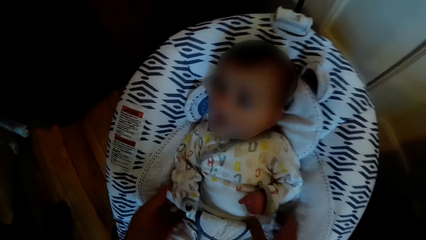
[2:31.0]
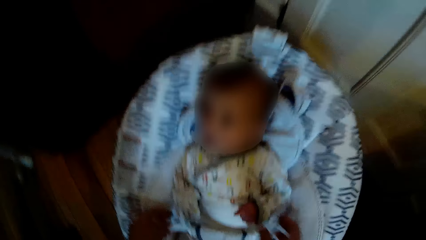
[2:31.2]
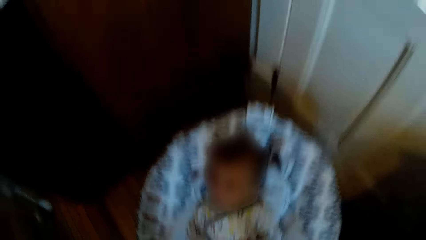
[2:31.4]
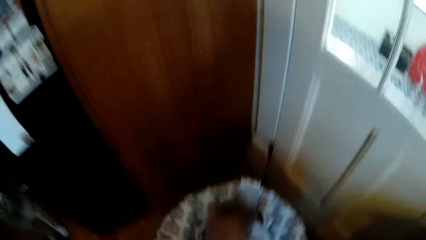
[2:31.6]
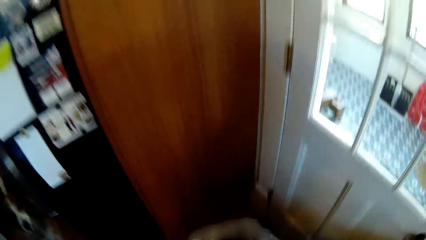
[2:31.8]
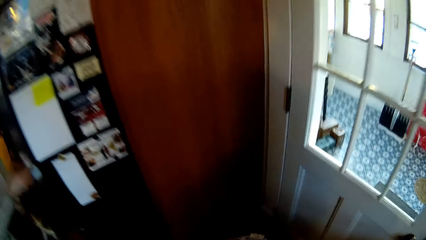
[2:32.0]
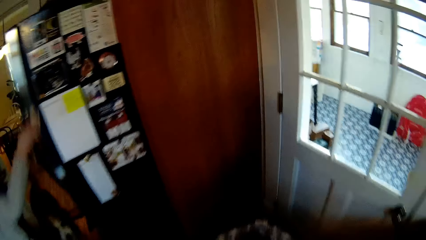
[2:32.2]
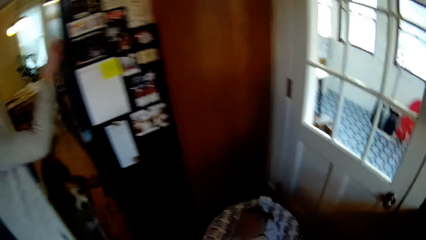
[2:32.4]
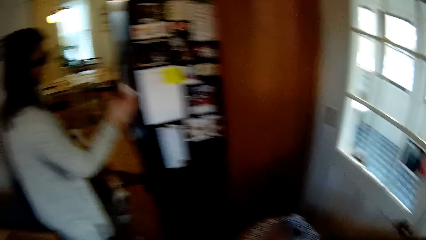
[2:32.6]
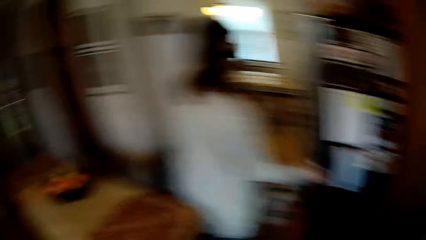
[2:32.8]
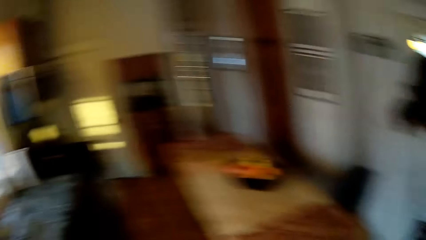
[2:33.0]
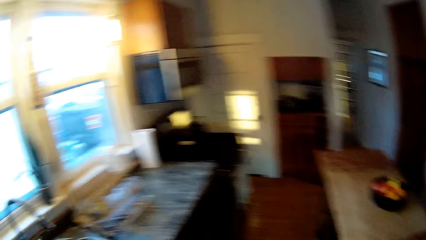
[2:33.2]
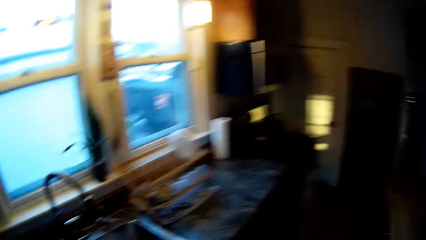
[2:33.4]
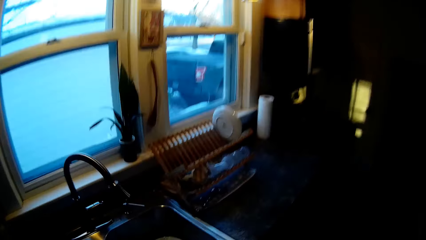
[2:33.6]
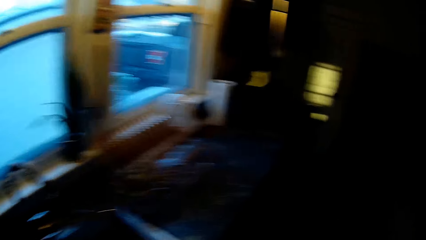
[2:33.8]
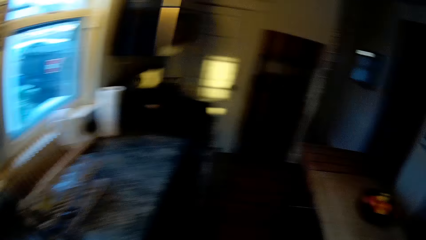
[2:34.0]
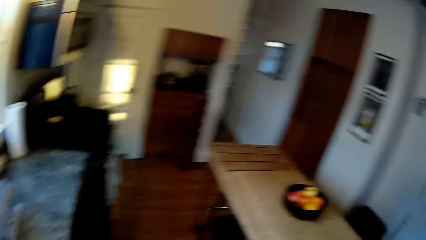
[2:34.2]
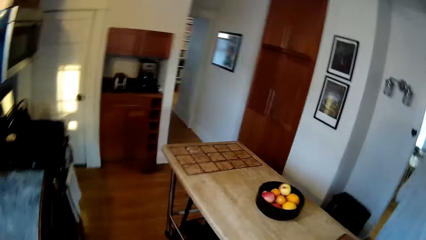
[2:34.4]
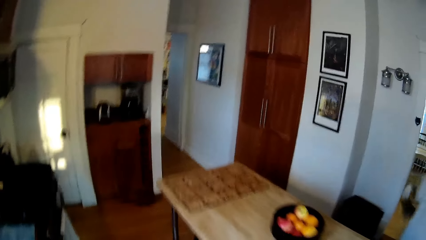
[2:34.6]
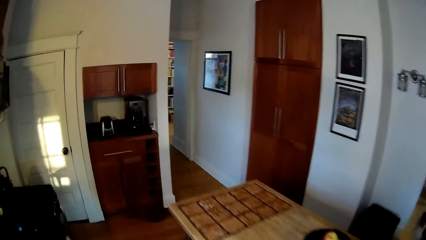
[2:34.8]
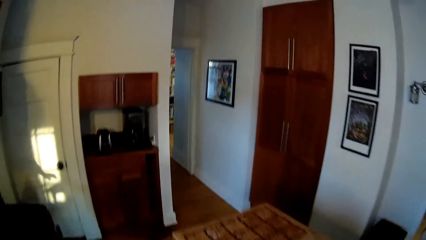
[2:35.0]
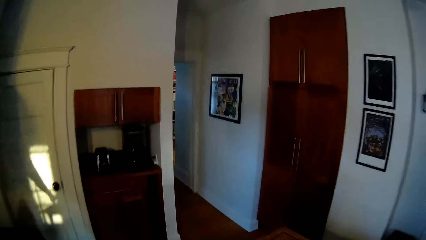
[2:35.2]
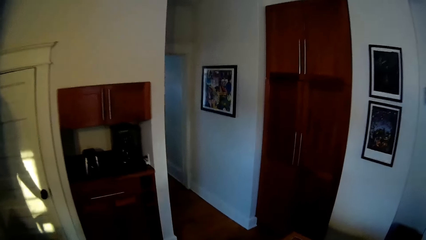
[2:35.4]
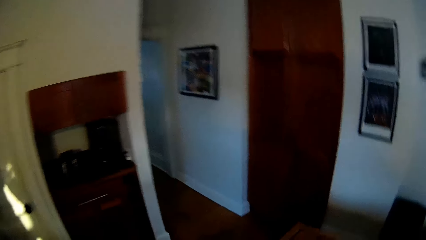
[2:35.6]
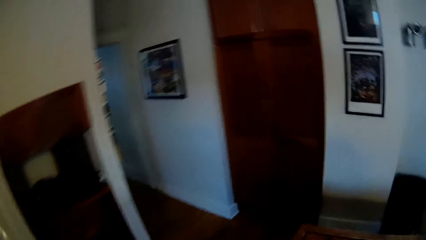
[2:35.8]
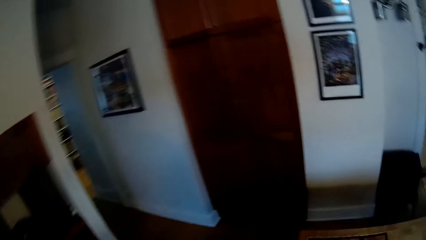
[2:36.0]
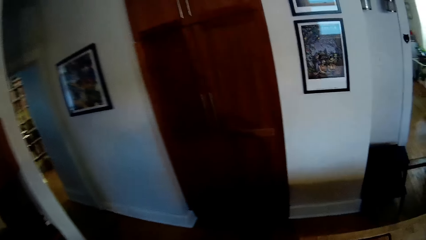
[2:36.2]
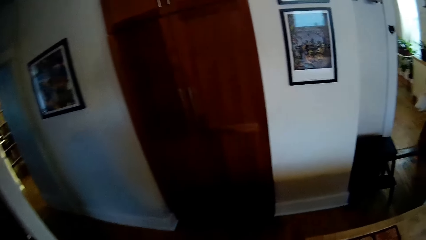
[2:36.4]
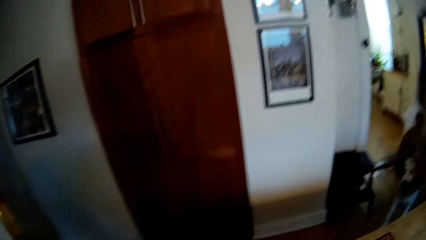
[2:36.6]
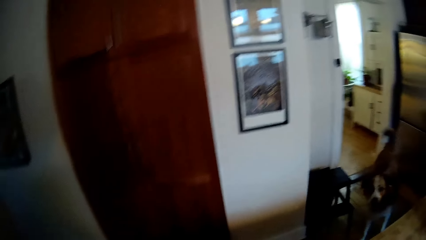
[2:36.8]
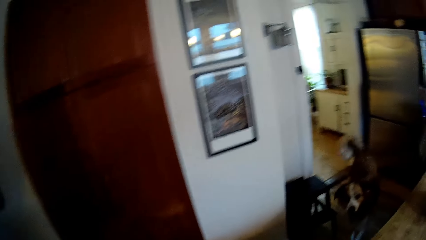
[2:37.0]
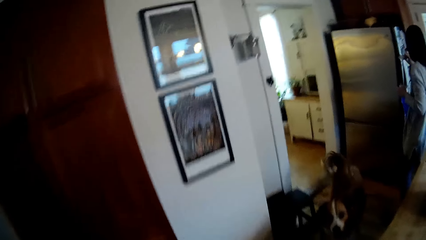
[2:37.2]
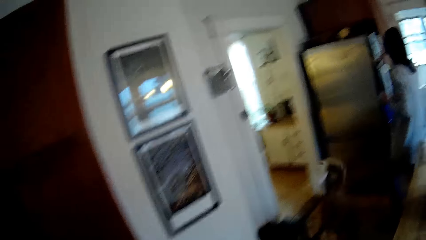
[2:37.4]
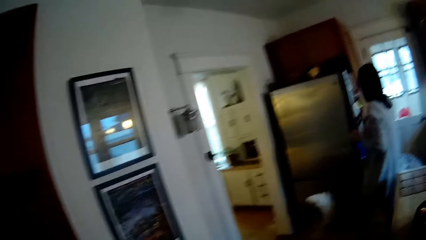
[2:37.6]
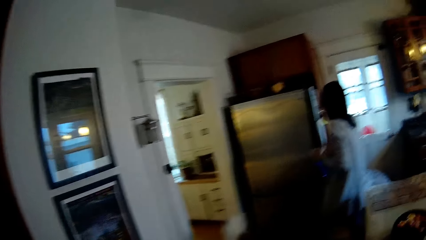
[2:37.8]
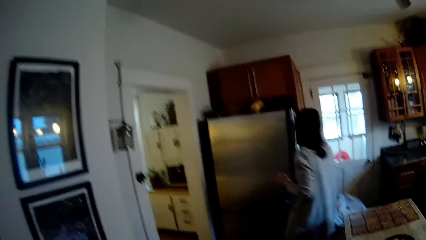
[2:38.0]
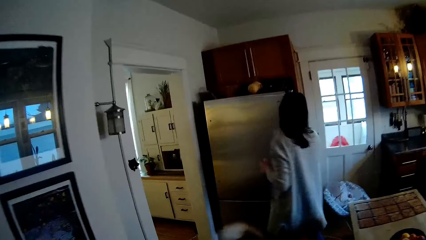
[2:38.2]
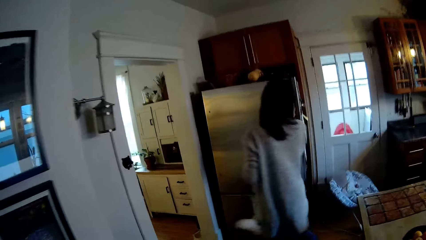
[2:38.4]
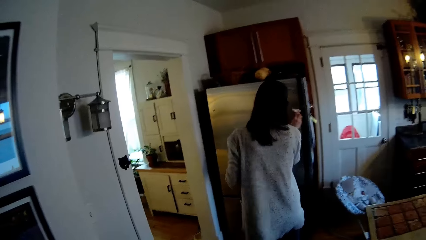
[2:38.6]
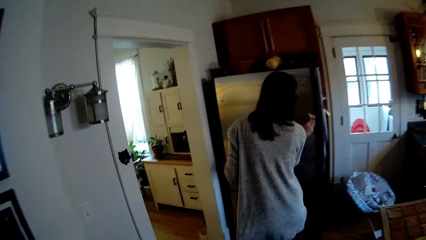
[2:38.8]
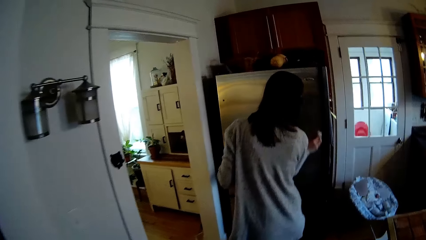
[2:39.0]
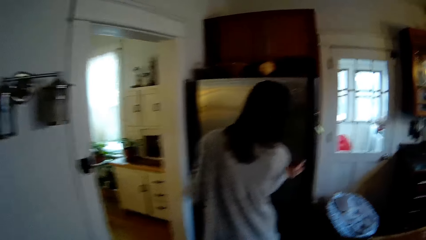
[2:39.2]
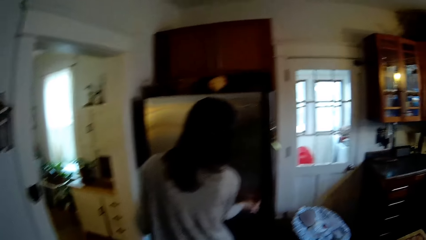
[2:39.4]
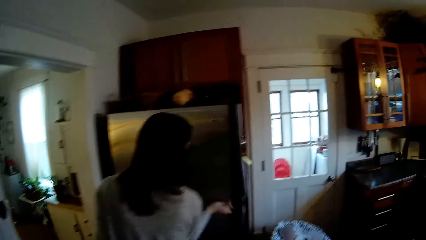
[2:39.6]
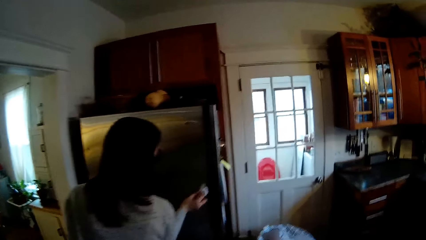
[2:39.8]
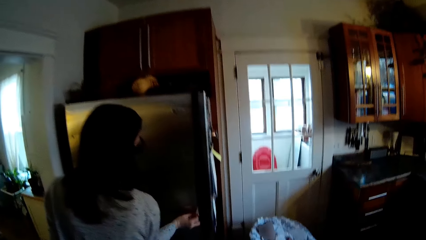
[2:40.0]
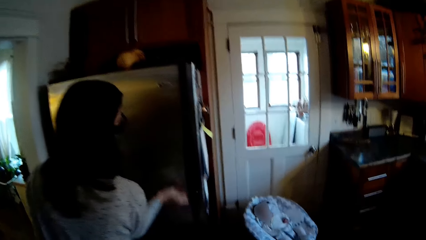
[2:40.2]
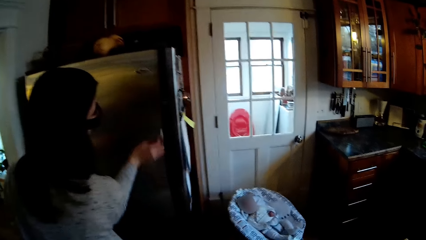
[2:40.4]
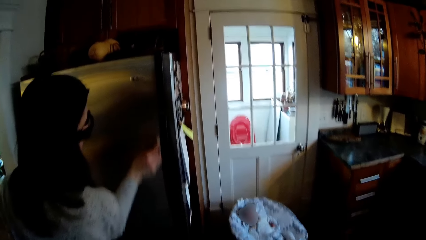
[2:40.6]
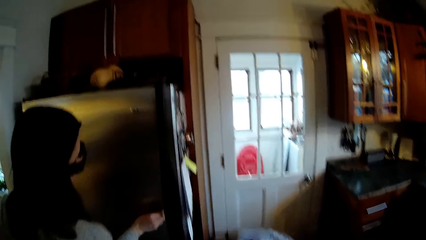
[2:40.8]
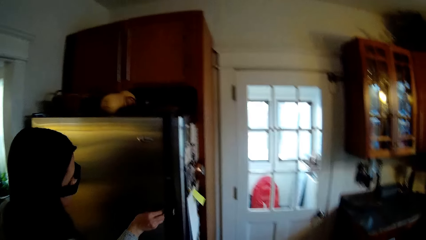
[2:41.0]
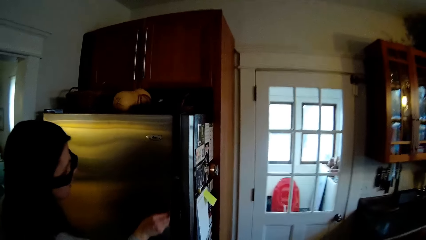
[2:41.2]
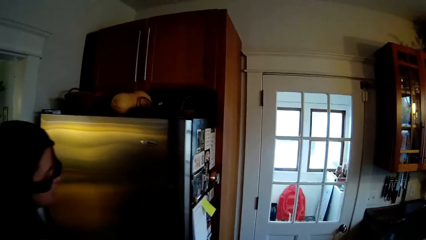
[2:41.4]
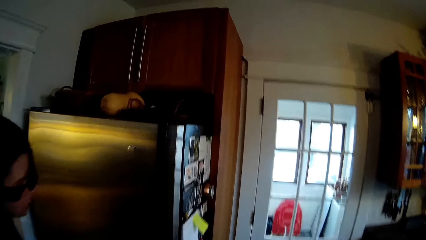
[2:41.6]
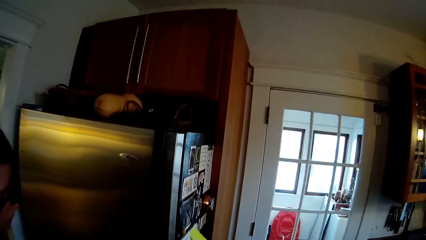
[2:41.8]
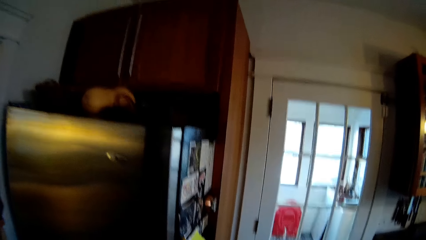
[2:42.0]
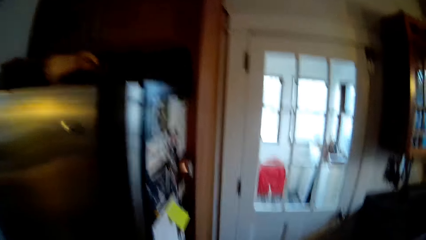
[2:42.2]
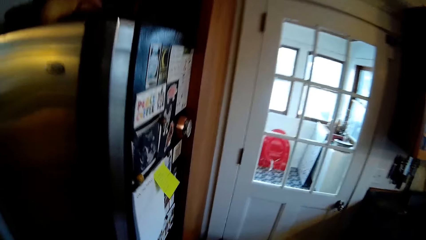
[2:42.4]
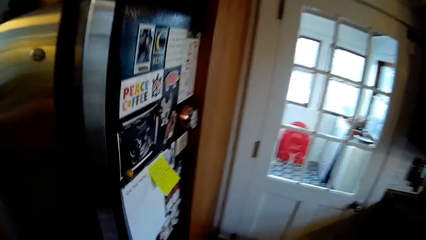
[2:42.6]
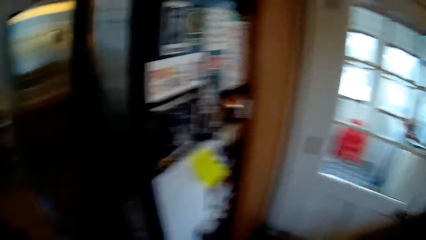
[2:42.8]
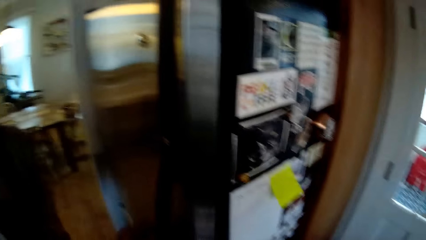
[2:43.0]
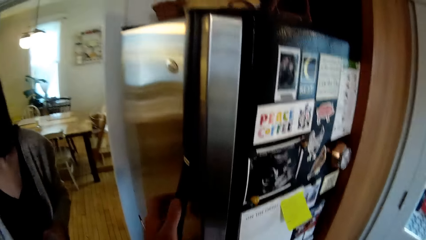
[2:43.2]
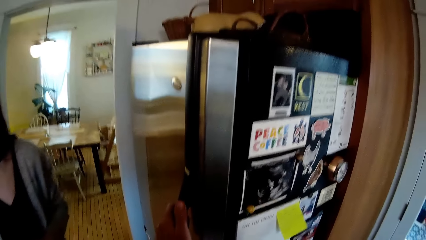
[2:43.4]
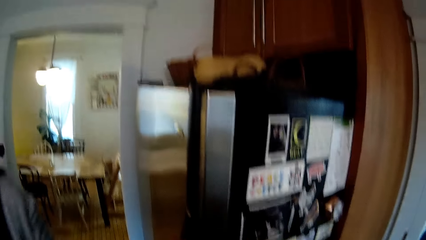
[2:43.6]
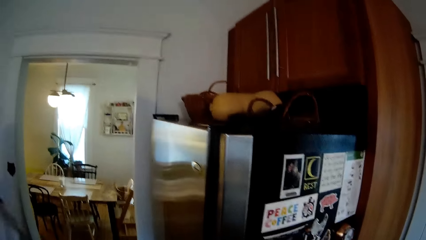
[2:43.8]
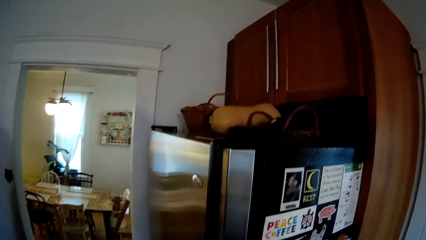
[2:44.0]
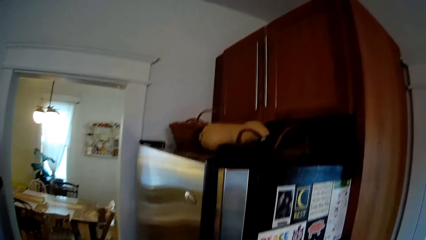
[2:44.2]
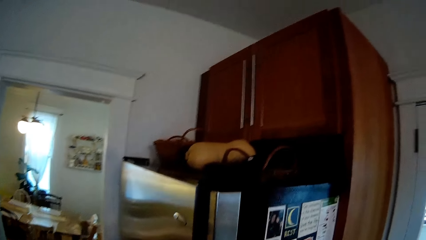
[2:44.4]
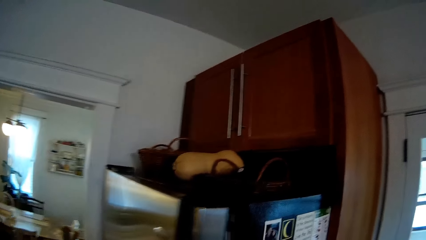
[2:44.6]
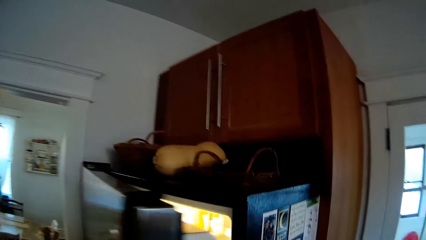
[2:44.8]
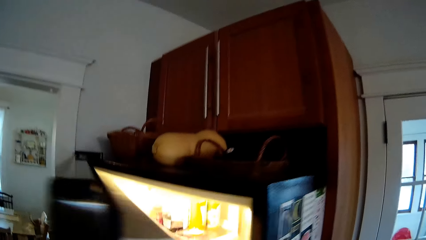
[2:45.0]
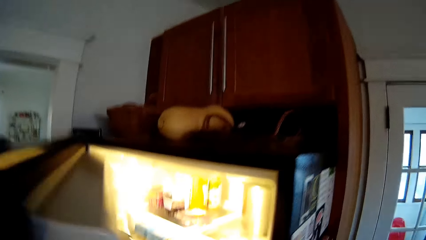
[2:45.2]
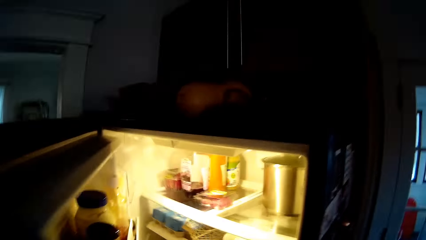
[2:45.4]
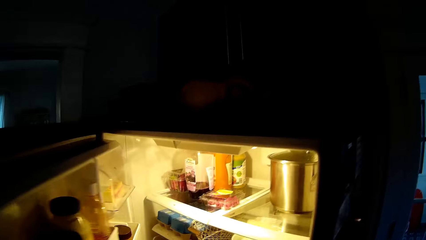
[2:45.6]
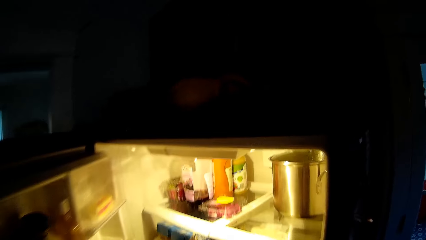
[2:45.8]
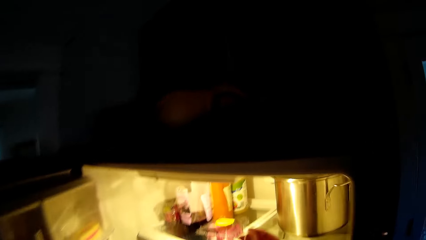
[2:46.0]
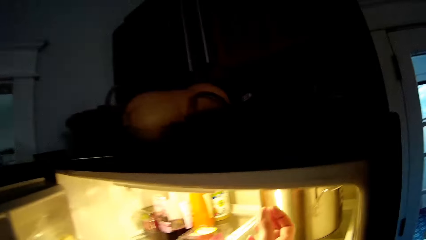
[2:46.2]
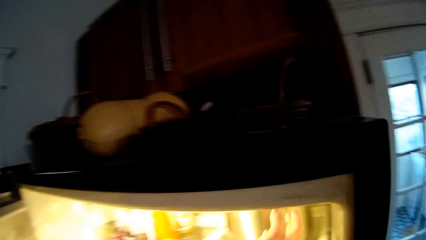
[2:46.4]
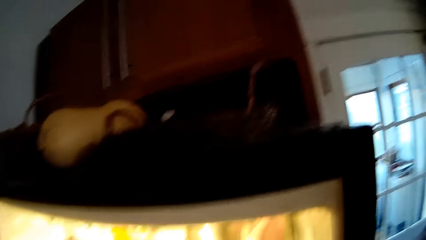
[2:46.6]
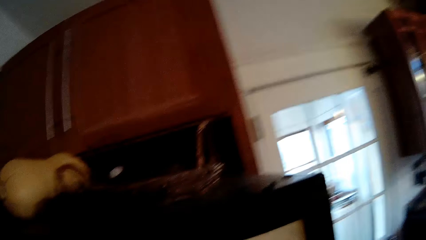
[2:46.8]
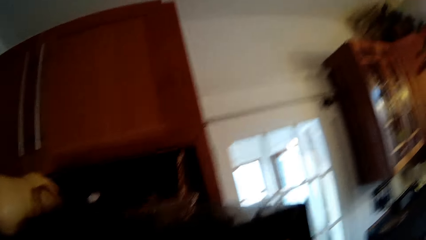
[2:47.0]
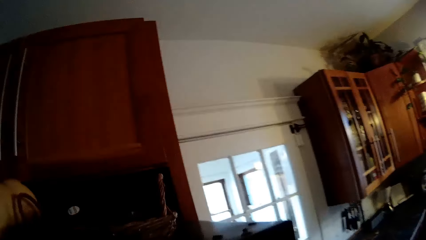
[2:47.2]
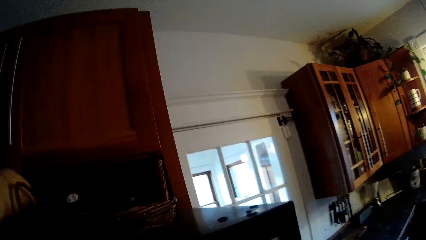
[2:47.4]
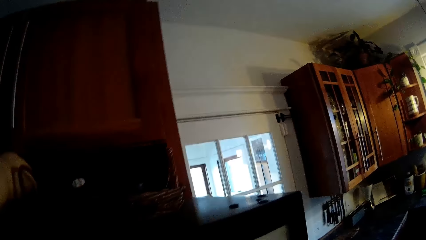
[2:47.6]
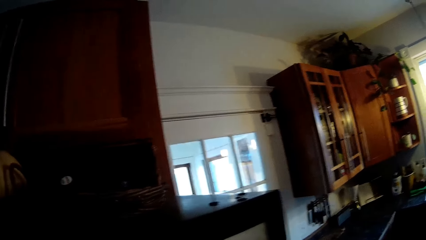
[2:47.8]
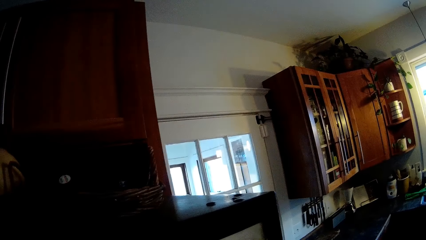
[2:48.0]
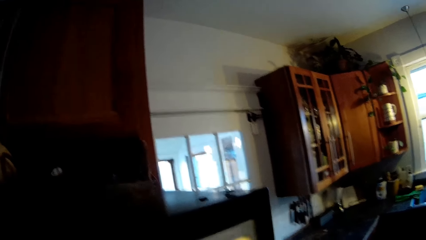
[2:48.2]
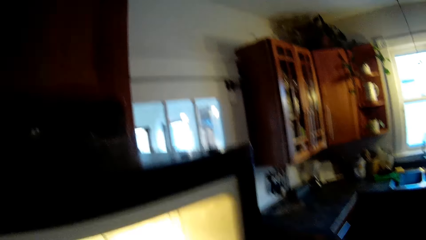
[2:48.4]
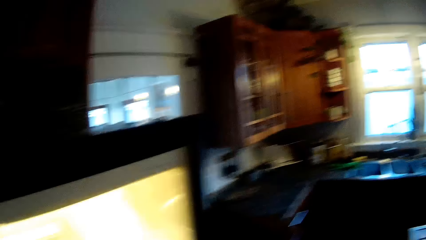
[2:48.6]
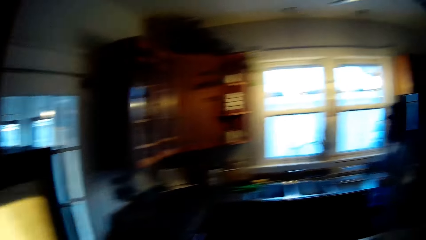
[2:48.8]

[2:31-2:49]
The camera wearer looks around. A woman cleans a refrigerator or cupboard with a cleaning wipe in her right hand. The camera wearer moves around the room. The woman wipes the refrigerator with a wiping towel. The camera wearer interacts with the woman. He opens the refrigerator with his left hand. The woman opens the refrigerator. The camera wearer picks up a pot from the refrigerator with his right hand.
